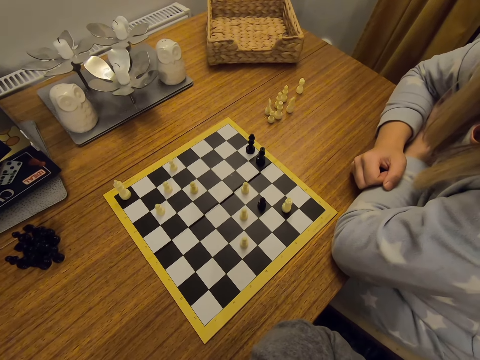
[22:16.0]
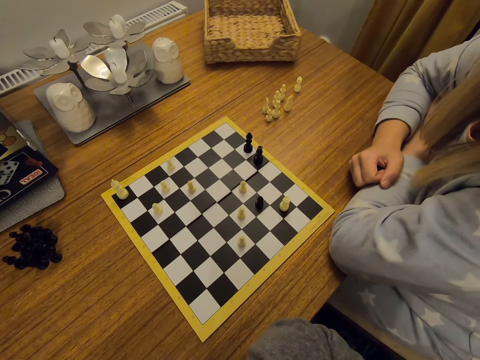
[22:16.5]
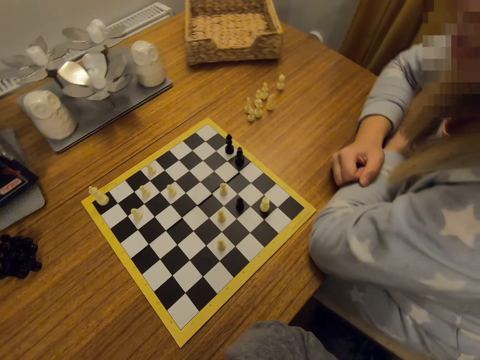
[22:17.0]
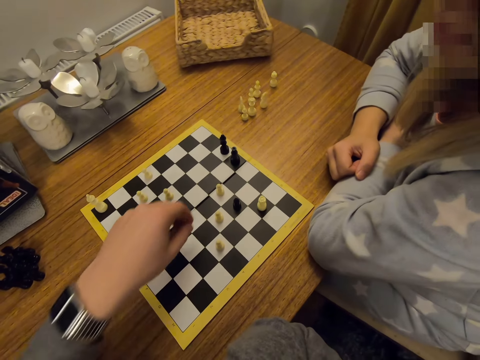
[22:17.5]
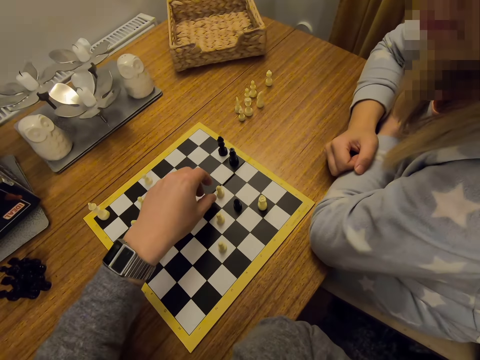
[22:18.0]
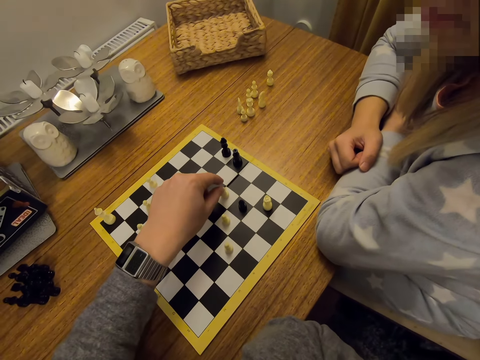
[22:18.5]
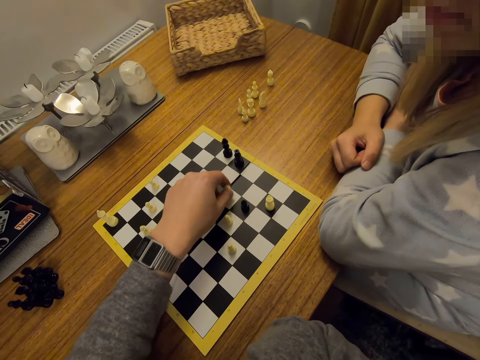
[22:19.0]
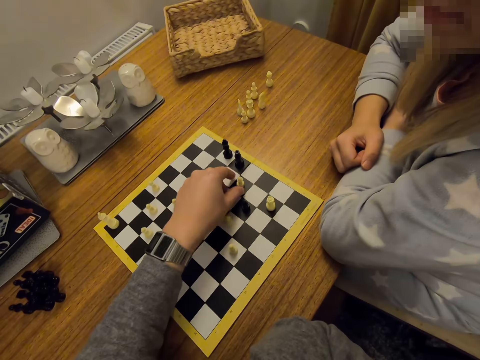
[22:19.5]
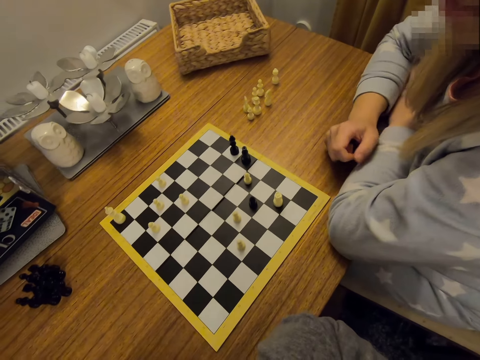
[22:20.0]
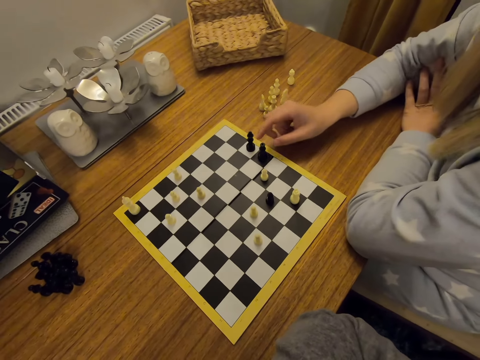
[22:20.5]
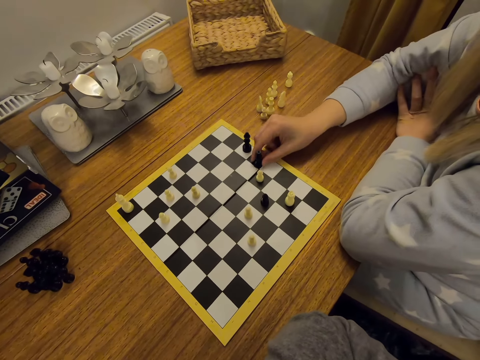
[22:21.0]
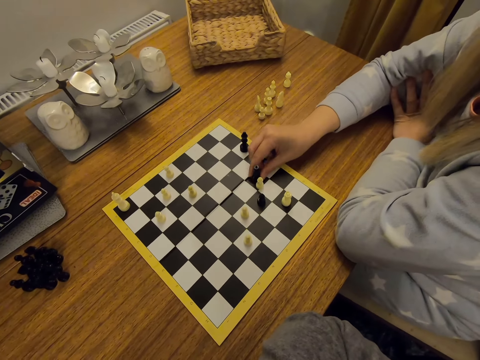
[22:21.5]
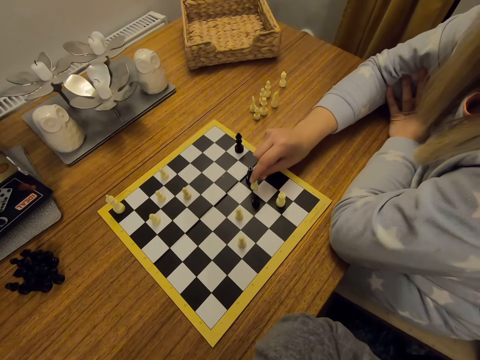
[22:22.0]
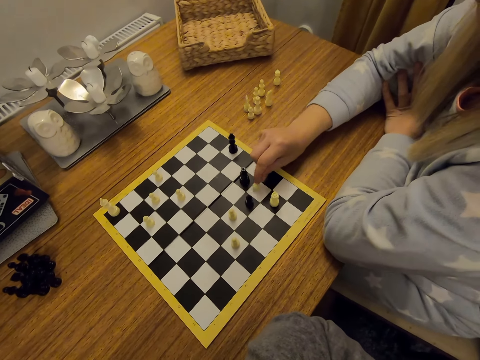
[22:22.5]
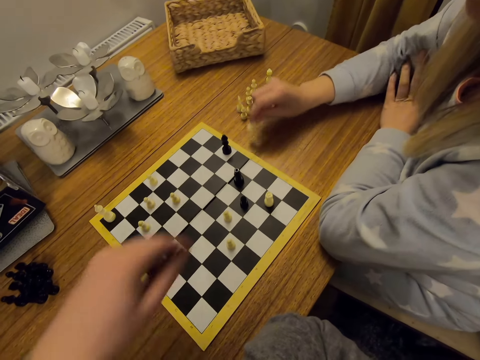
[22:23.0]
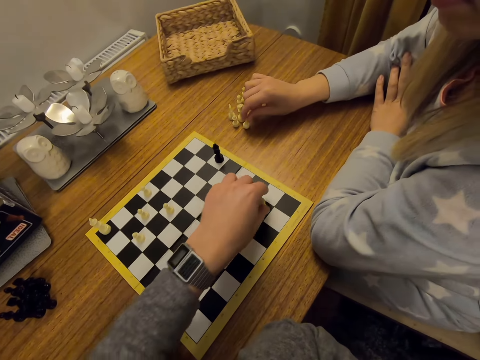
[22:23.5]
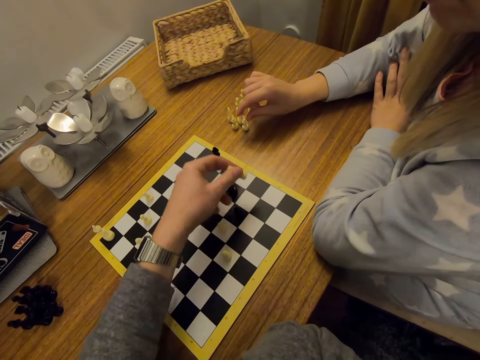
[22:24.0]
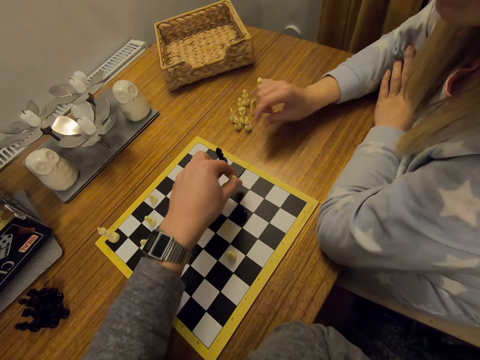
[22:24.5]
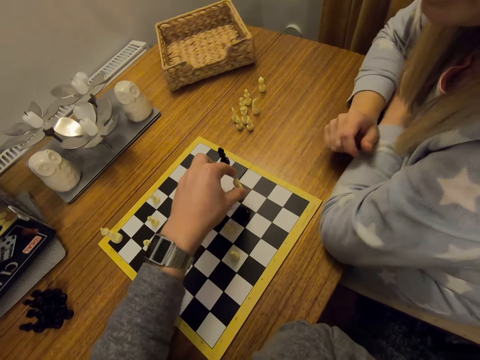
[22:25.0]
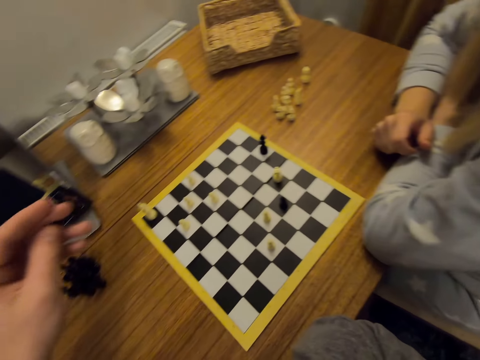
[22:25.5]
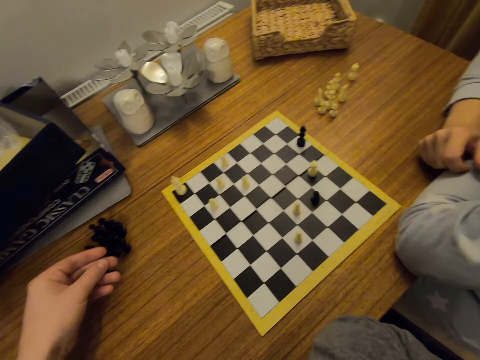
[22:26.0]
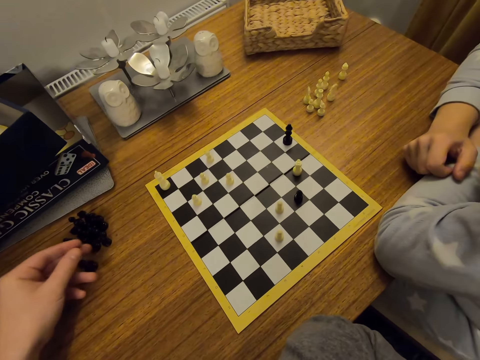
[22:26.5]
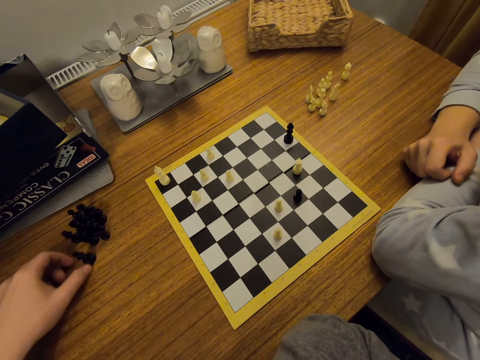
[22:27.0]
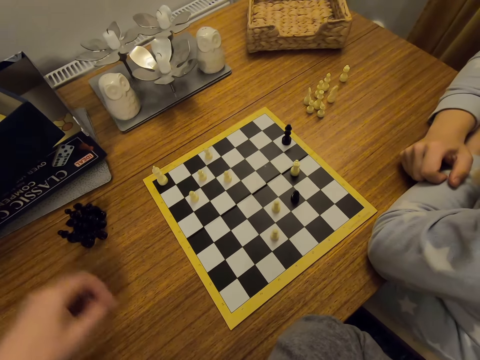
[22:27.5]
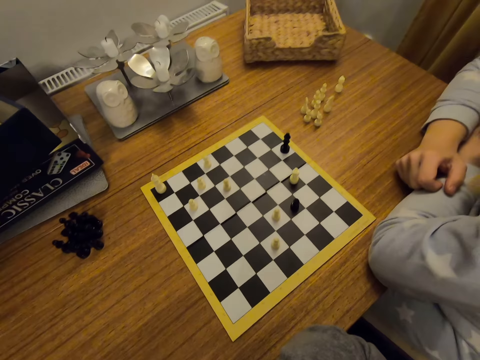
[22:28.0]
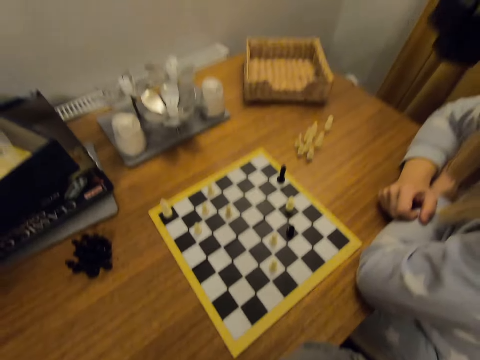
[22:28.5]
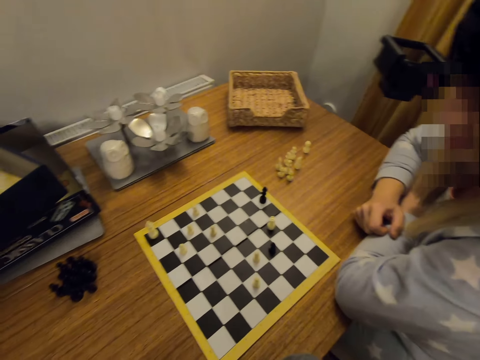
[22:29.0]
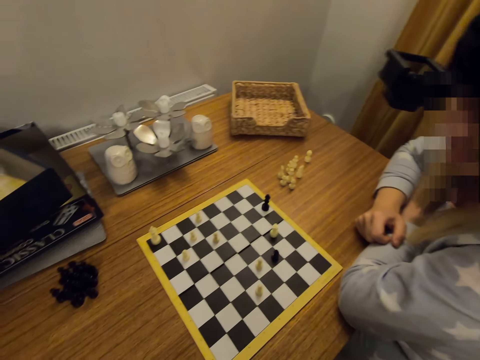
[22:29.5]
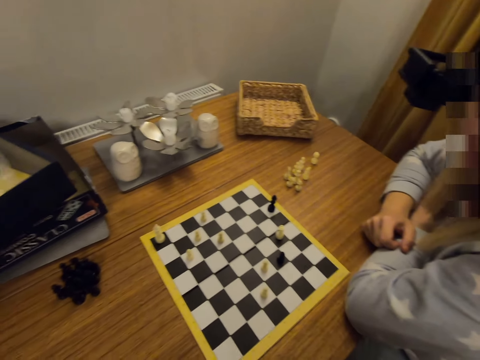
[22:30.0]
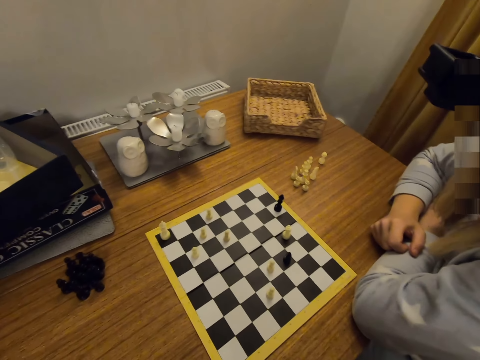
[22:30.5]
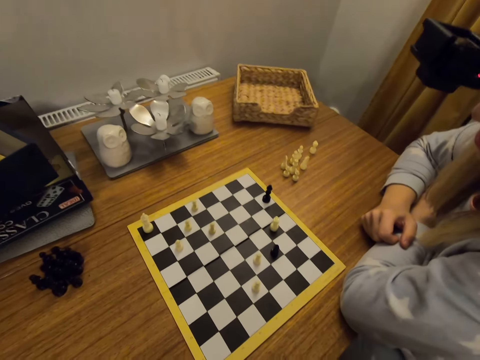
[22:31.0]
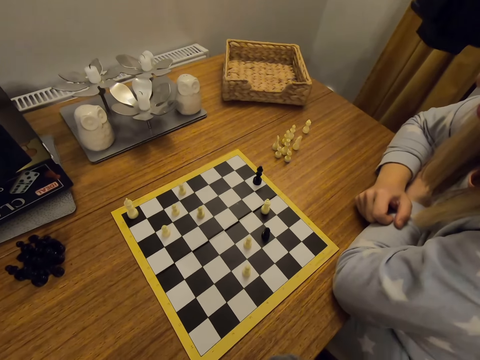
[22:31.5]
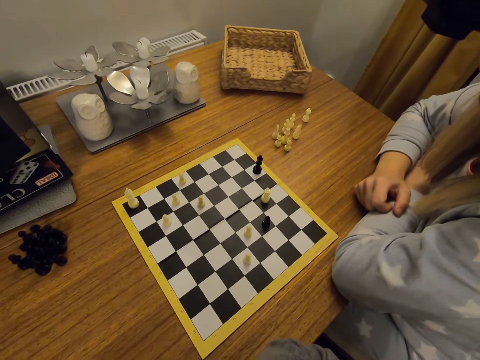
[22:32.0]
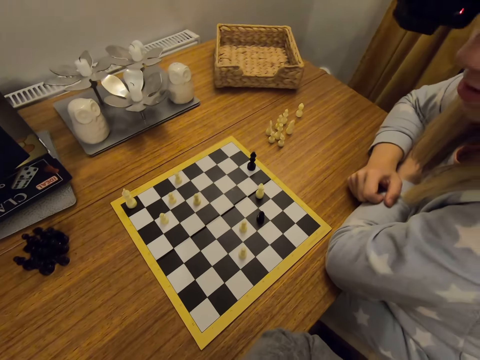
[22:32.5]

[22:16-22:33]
The camera wearer moves a chess piece on a board. A person moves a chess piece on the board. The person picks up a chess piece and puts the chess piece aside. The camera wearer moves a chess piece on the board. They pick up a chess piece and put the chess piece on a table. The person looks around.

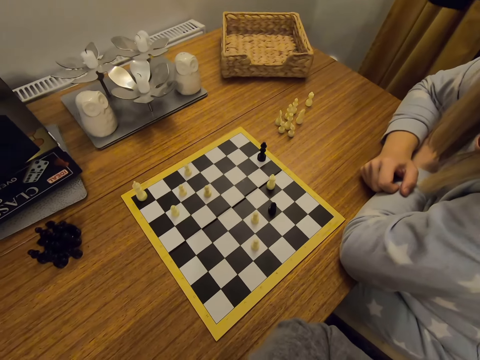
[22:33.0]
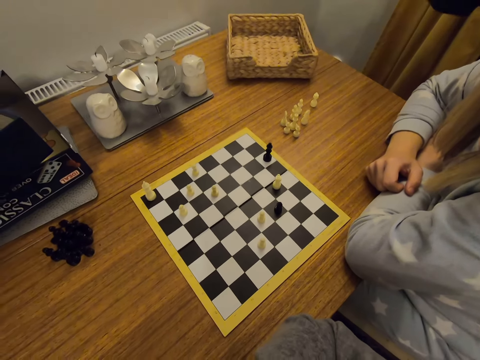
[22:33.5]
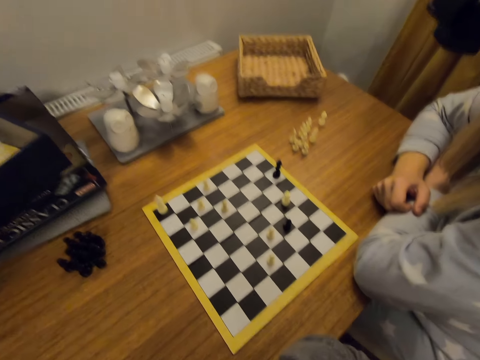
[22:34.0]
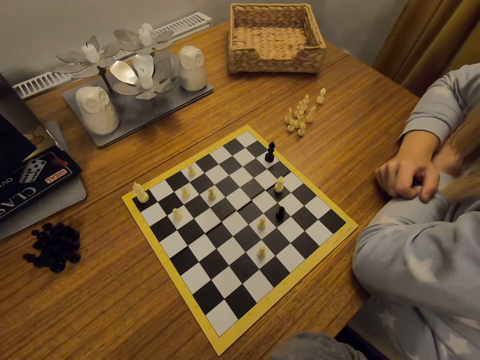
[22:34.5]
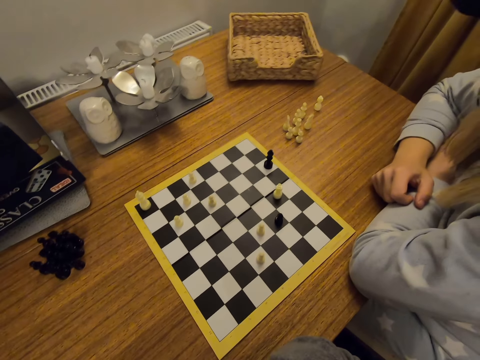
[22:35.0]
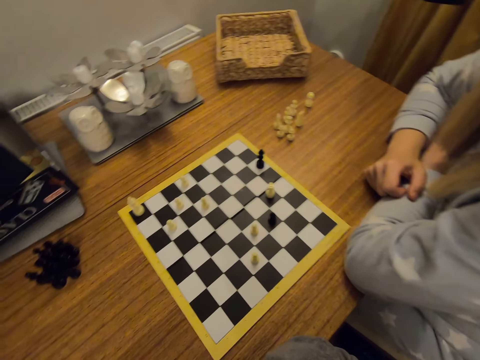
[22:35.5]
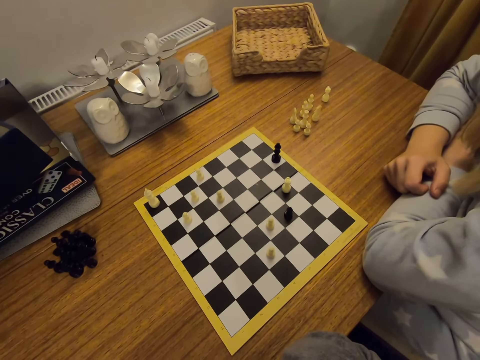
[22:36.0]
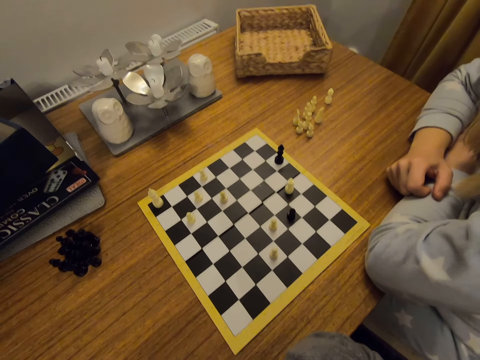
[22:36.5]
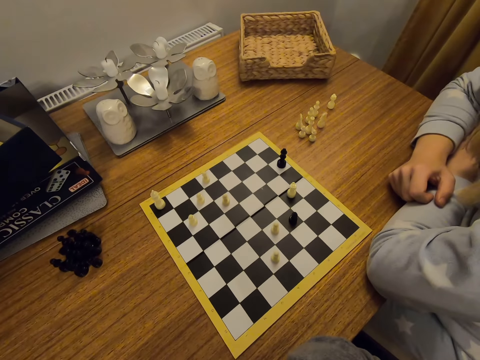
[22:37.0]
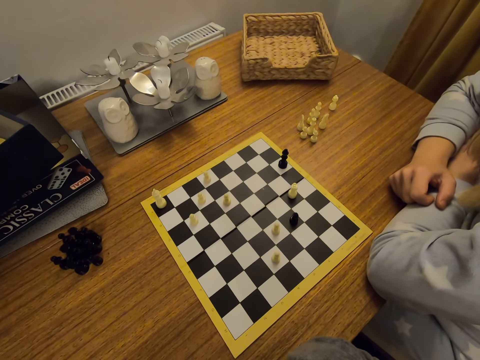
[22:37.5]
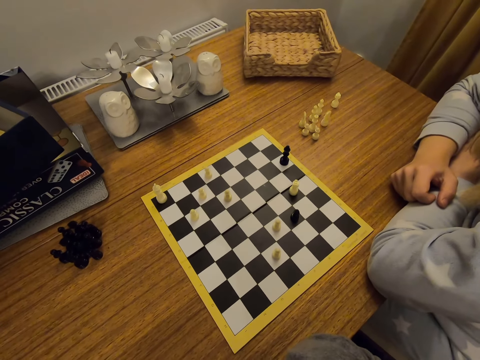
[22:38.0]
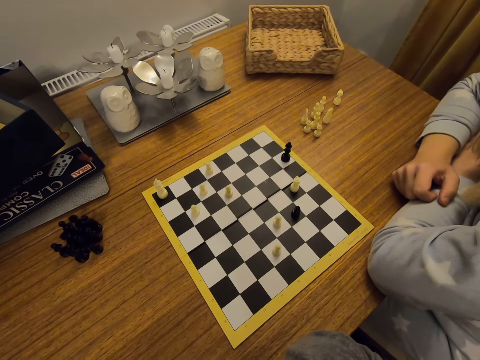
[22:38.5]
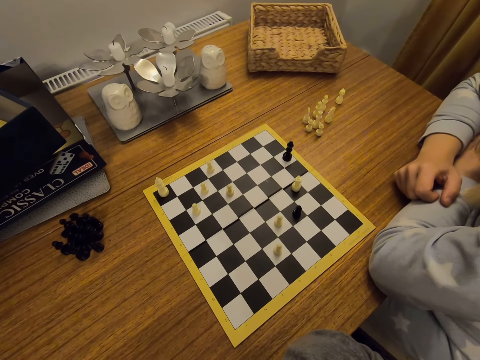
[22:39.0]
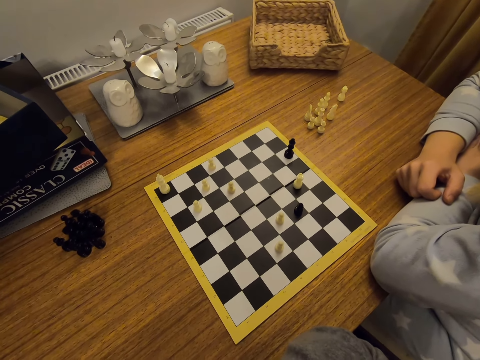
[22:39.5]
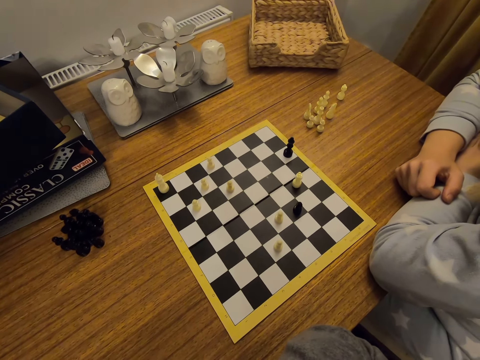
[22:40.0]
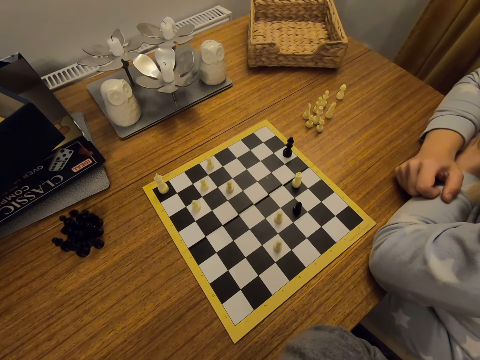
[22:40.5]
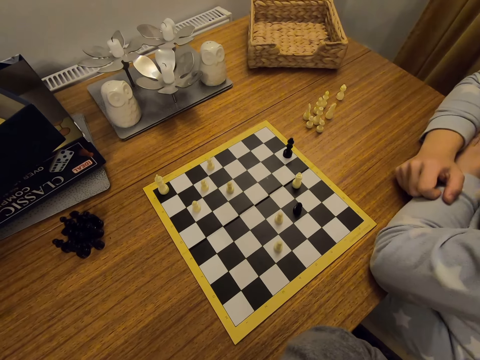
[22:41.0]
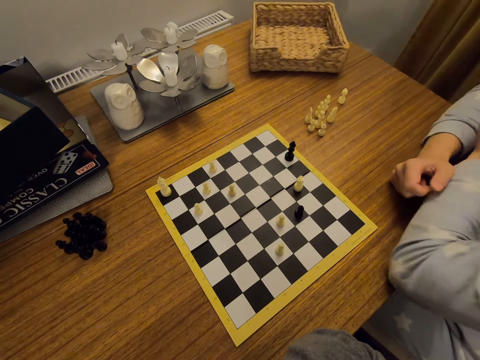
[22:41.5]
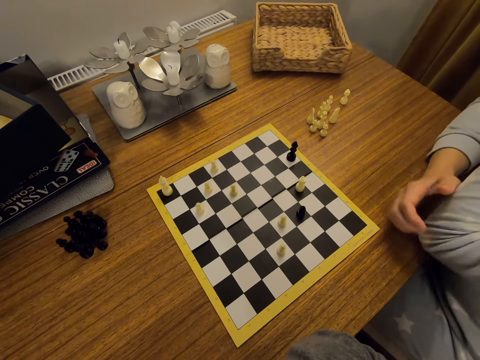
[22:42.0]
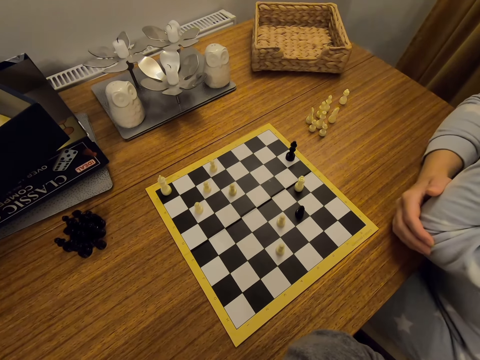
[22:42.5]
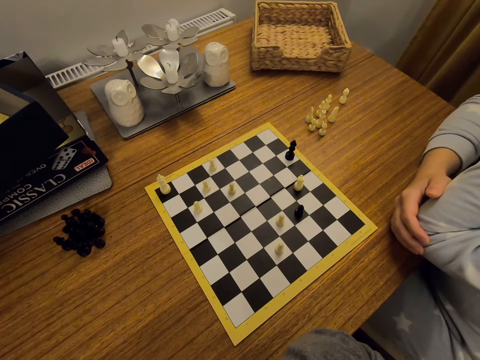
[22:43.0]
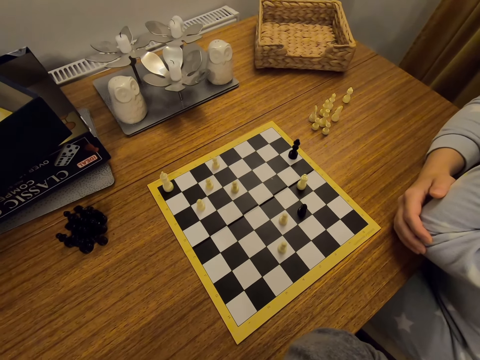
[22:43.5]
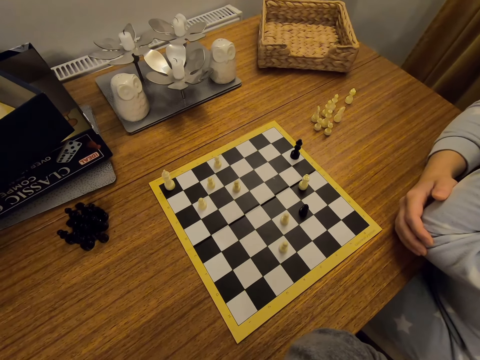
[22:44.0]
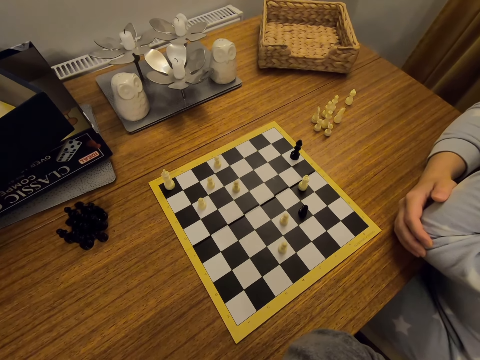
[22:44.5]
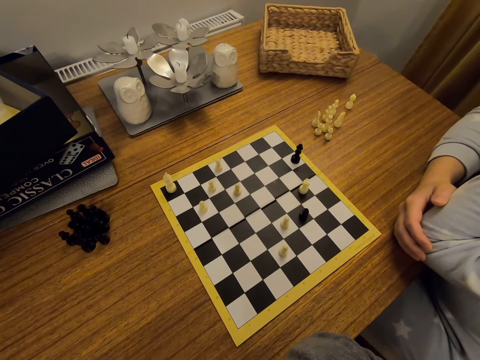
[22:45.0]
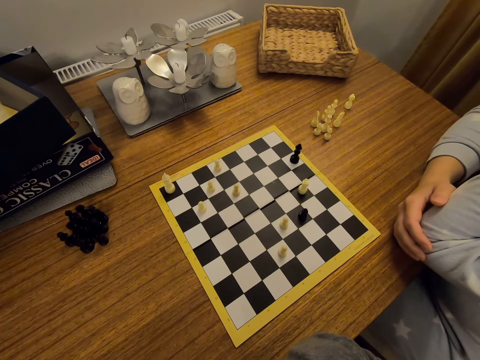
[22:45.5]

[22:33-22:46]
A person straightens a hand. The person looks around.
